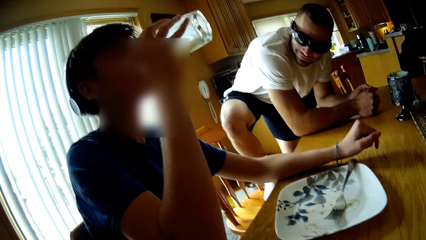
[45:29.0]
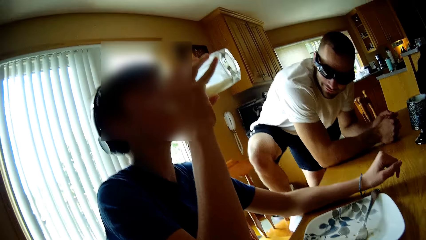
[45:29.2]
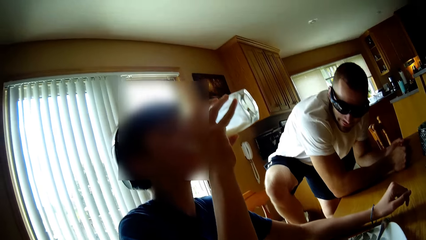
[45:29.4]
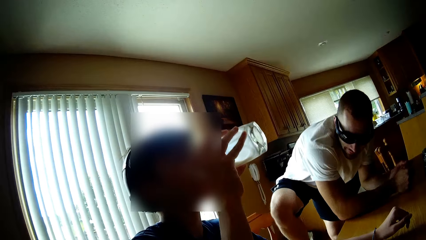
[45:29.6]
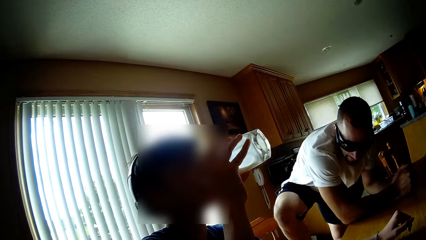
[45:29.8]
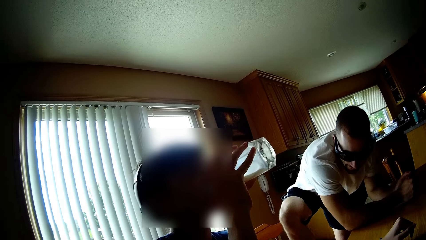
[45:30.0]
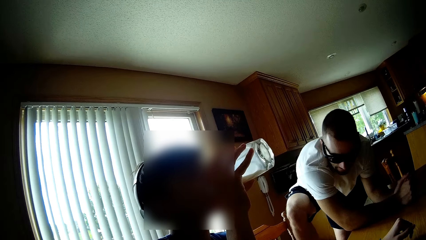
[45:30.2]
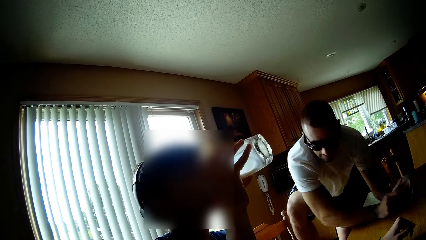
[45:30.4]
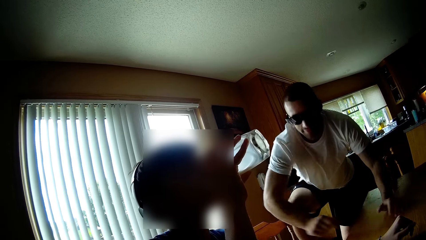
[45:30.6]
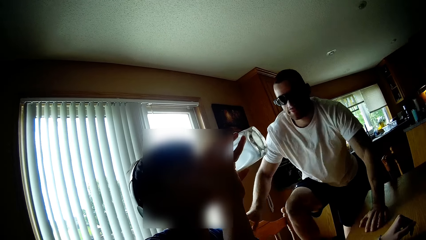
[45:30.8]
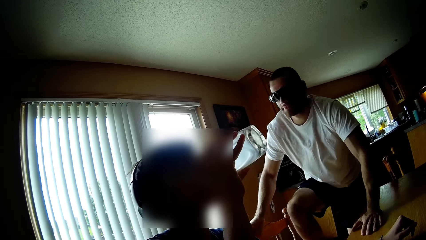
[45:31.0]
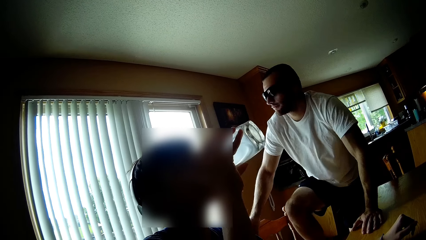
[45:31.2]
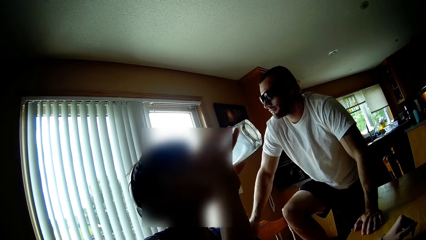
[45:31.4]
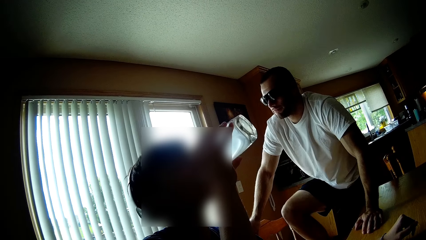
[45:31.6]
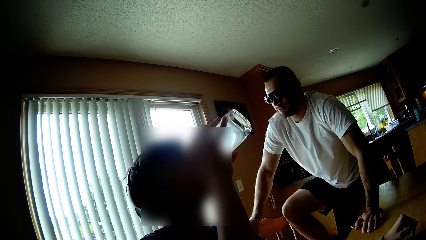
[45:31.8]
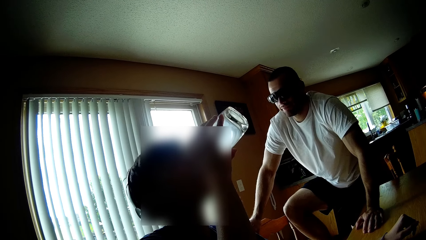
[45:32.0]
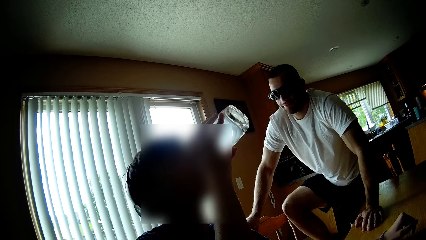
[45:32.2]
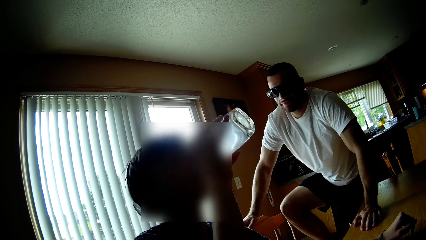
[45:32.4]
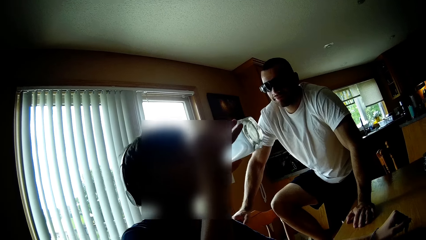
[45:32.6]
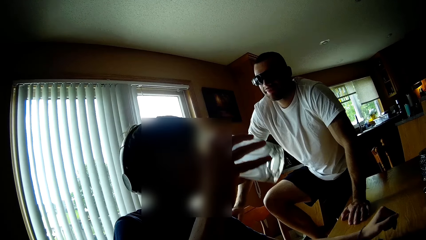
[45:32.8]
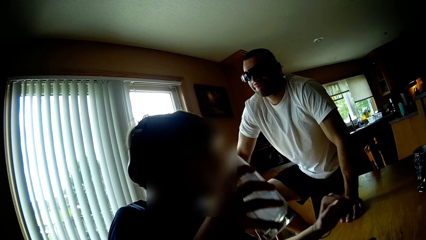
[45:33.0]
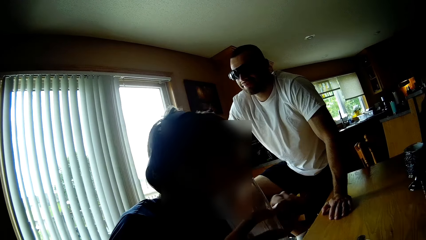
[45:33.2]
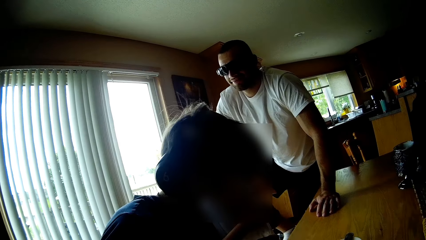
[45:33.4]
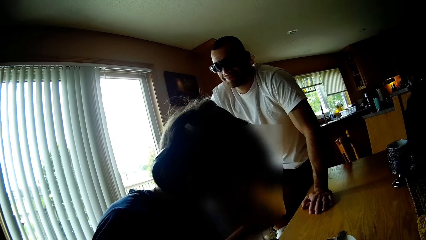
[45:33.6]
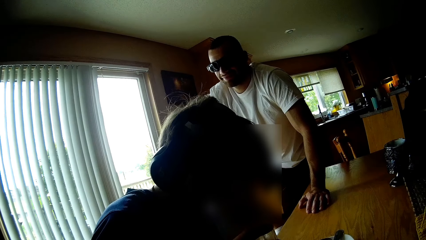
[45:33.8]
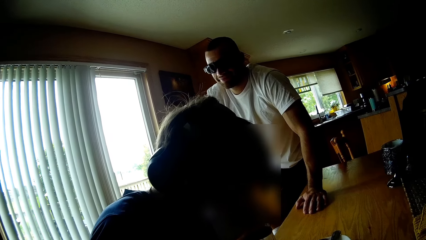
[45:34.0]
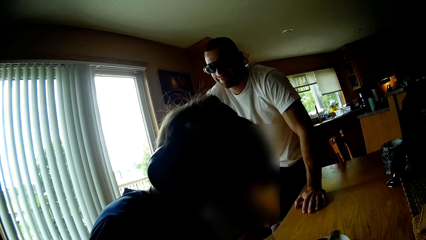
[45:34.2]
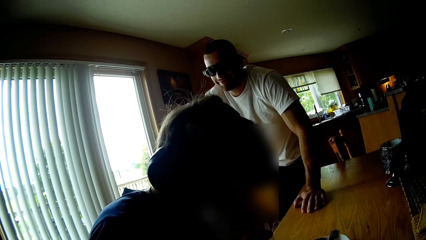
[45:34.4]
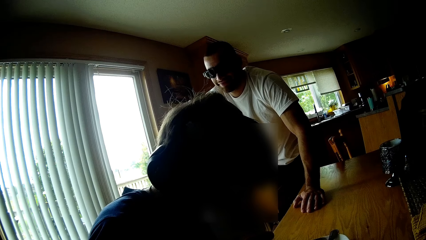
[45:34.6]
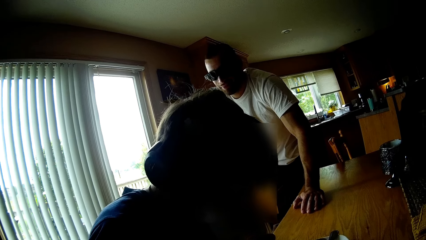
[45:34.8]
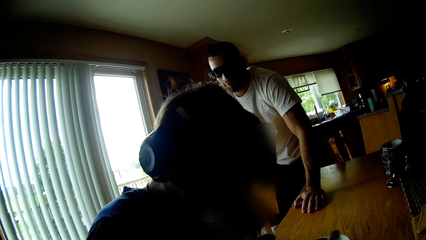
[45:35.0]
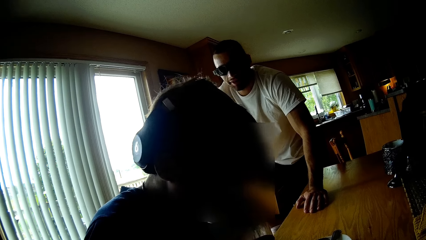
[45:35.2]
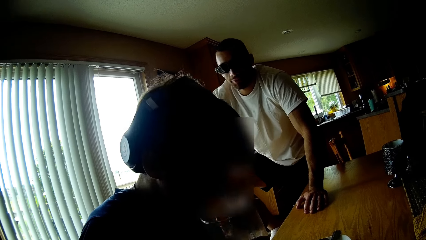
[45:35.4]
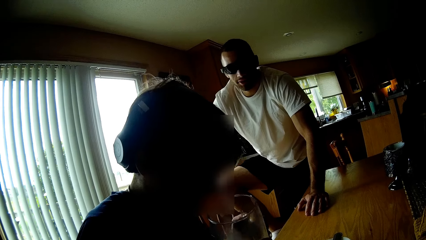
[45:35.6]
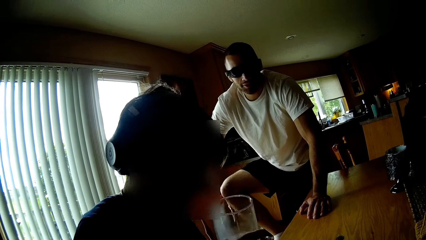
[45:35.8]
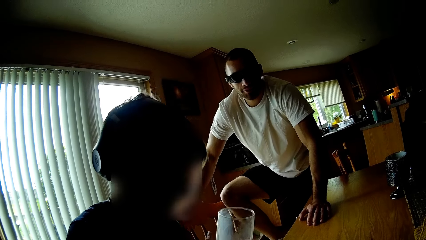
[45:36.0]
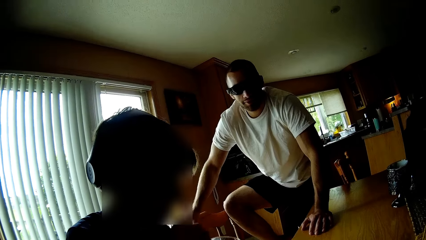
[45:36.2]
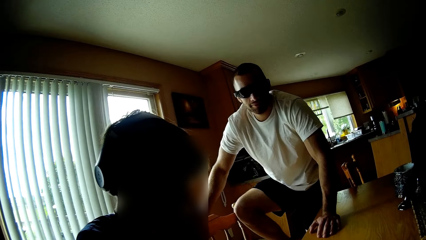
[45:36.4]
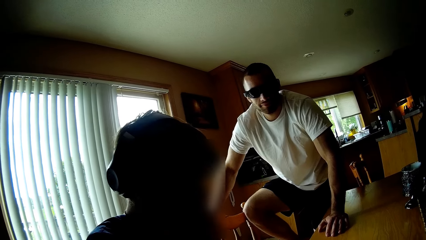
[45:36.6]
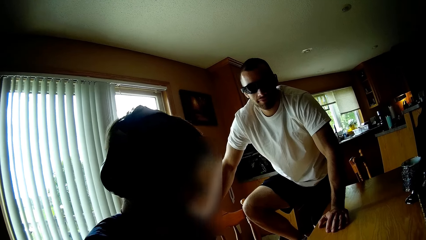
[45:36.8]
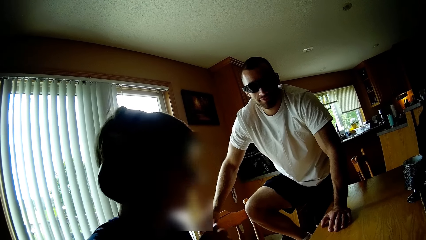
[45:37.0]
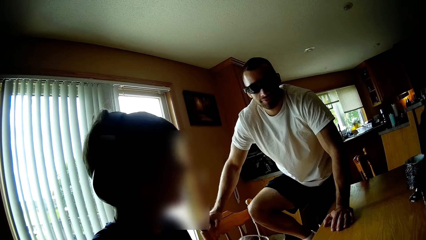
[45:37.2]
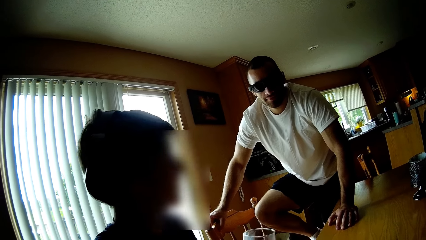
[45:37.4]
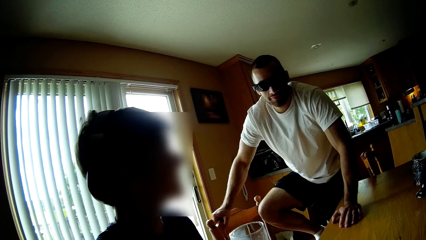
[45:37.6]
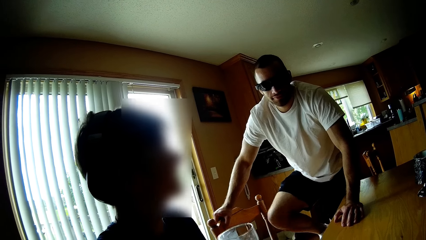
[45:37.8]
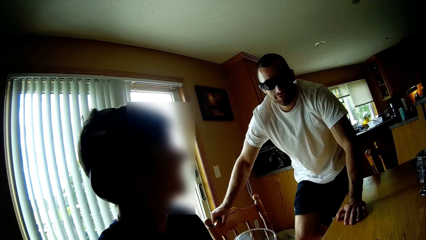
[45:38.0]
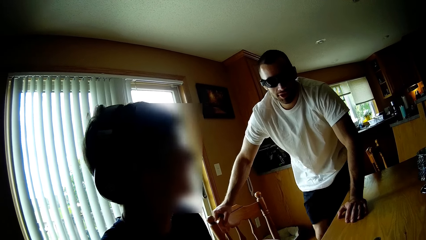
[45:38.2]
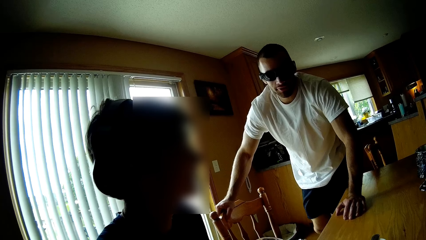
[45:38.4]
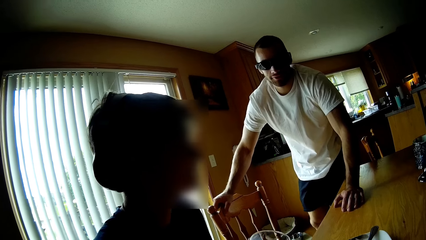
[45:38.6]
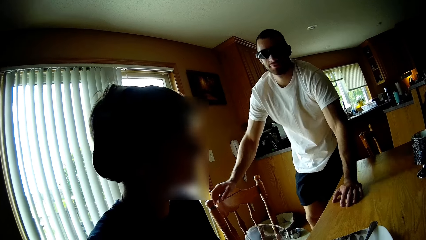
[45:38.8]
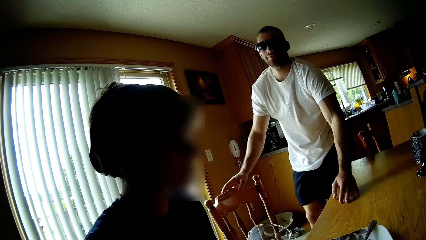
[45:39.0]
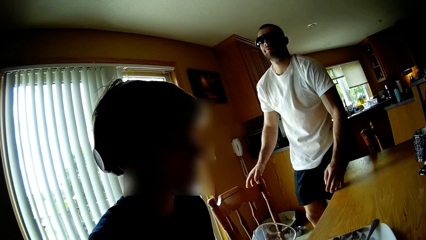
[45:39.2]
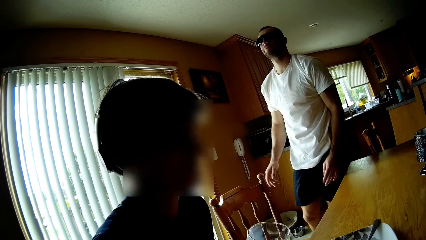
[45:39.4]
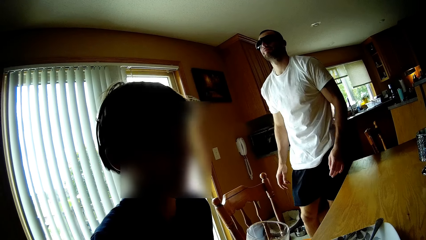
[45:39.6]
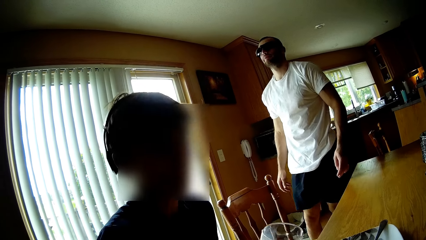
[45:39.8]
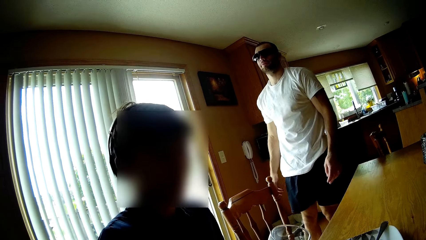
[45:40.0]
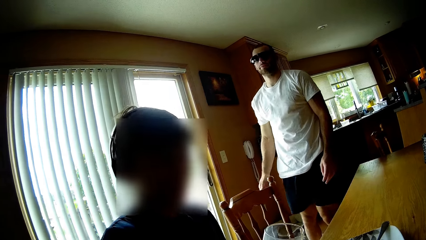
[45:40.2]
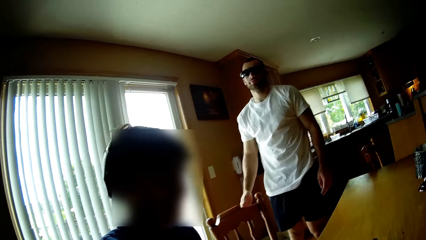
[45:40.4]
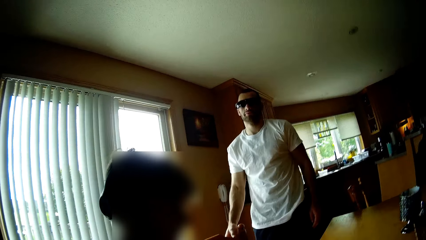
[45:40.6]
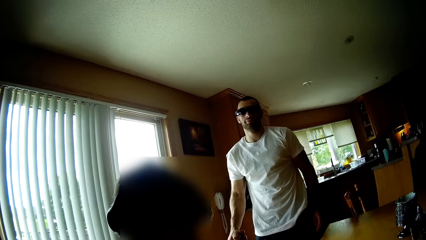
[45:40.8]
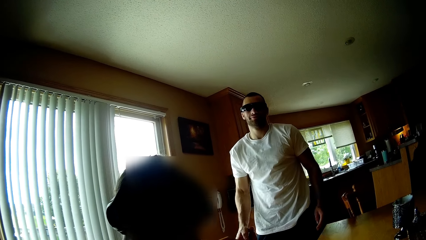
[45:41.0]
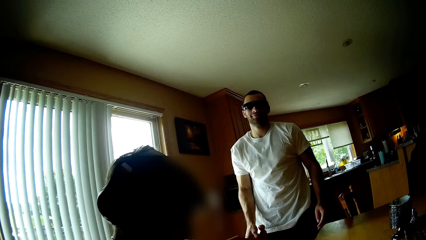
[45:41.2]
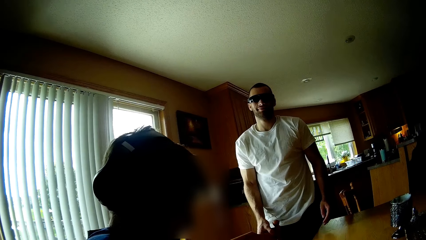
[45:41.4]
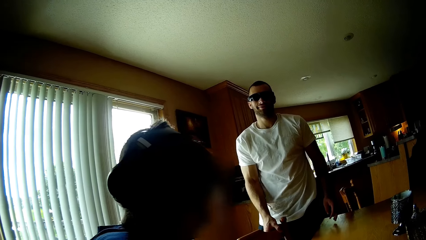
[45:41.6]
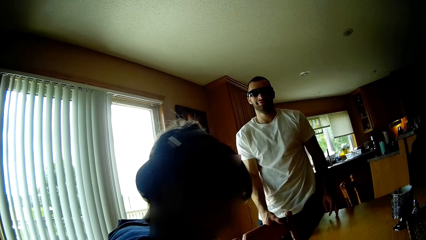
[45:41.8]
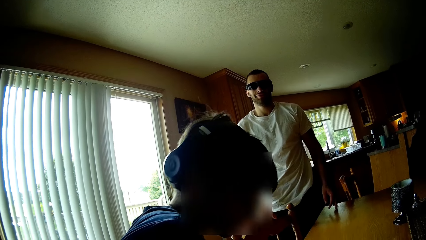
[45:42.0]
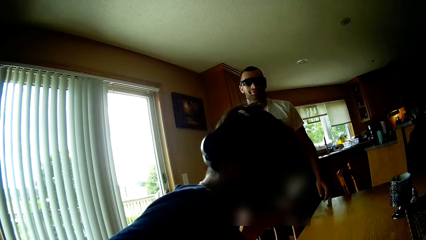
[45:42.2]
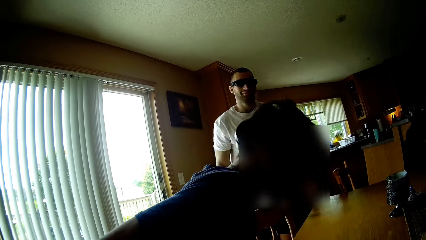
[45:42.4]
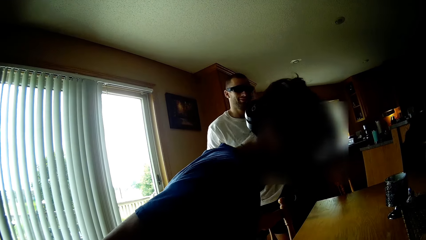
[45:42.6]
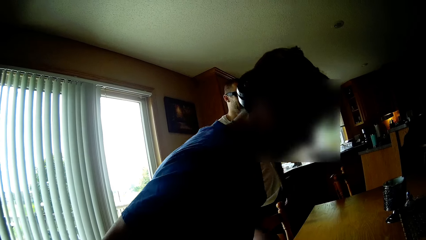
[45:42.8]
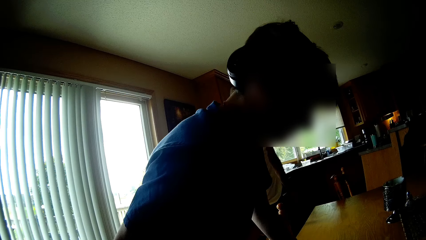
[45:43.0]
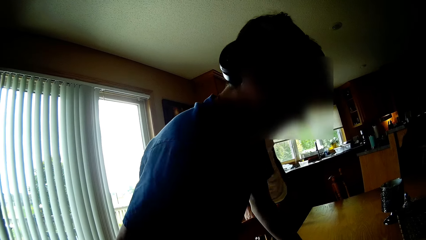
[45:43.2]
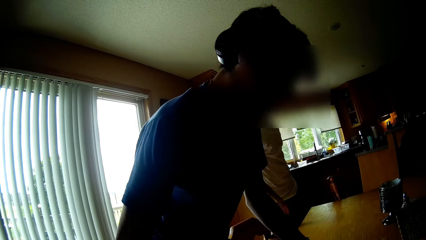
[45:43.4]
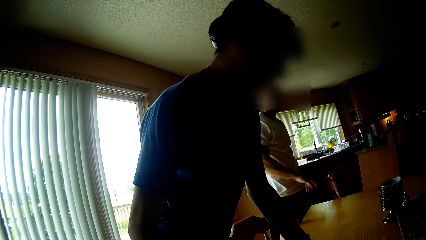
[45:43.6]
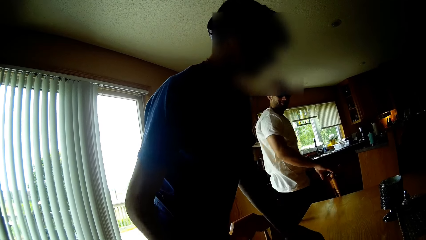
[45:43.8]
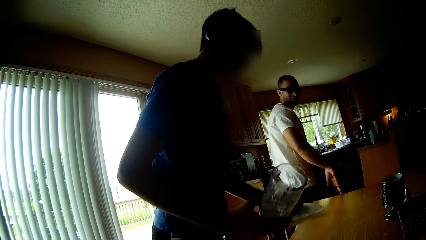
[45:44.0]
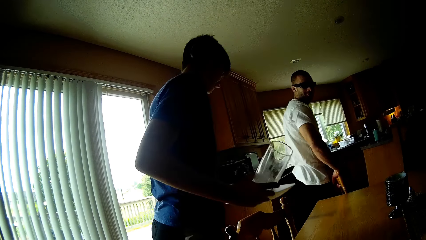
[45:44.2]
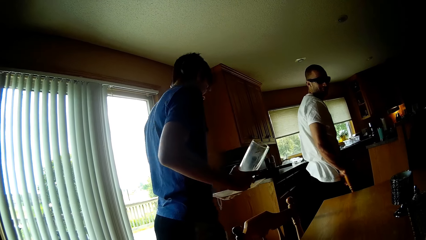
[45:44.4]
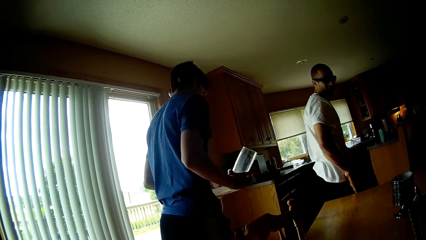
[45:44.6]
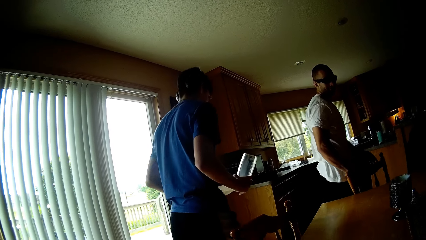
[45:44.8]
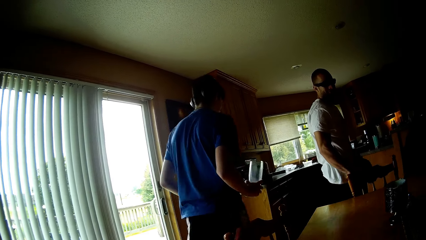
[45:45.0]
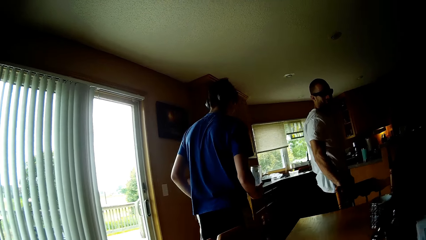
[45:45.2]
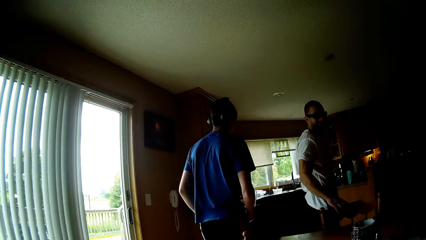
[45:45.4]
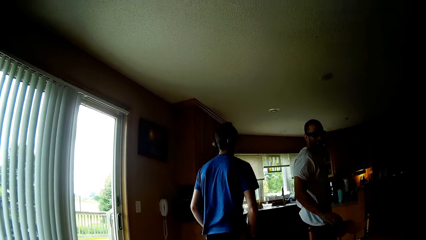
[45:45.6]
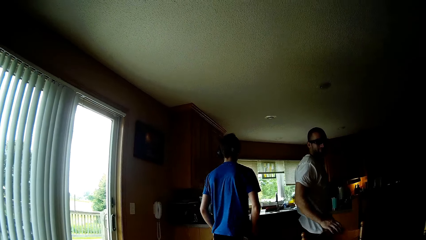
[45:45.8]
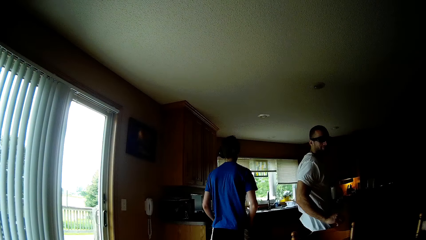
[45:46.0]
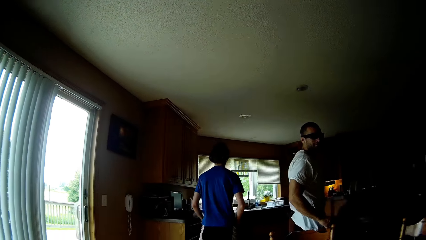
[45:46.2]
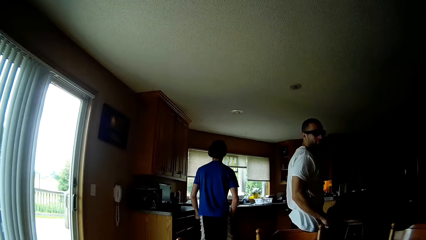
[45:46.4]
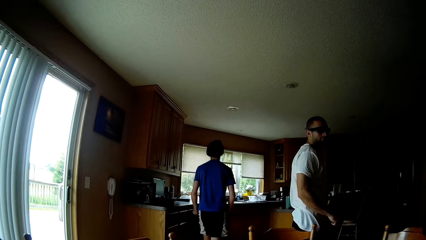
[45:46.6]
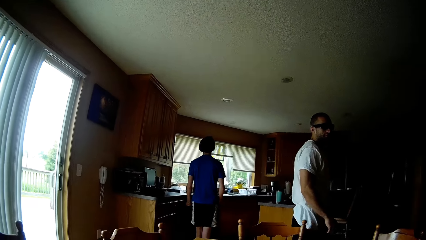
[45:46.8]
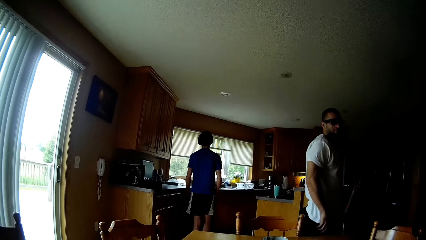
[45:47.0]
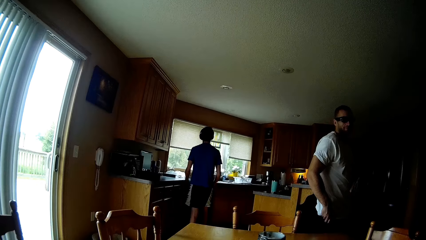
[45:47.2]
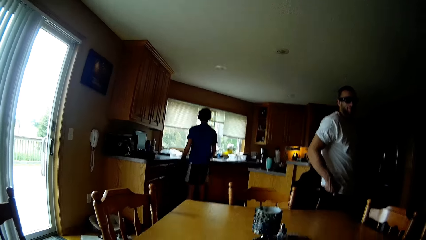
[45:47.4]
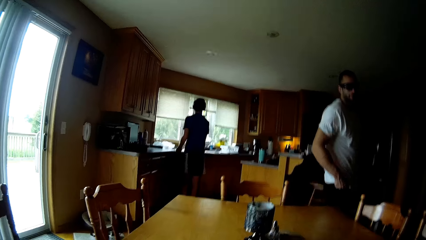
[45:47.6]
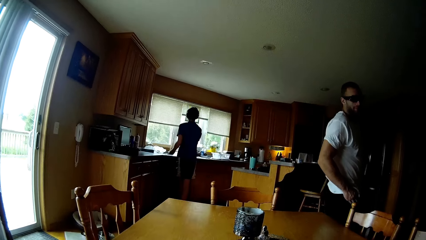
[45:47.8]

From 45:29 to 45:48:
A man holds a chair. The man moves on the chair. The camera wearer speaks. The man speaks. The man removes his legs from the chair. The man interacts with the camera wearer. The camera wearer stands upright from the table. Another man interacts with the camera wearer. The other man speaks and stands from the table. The first man picks up a plate and a cup and walks in a room. The other man walks in a room. The camera wearer speaks. The other man takes a glass and the plate from the table. The first man moves around the dining table and moves a dining chair. The other man moves to the kitchen.
